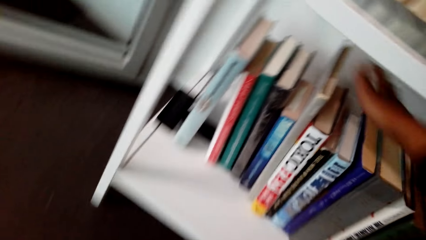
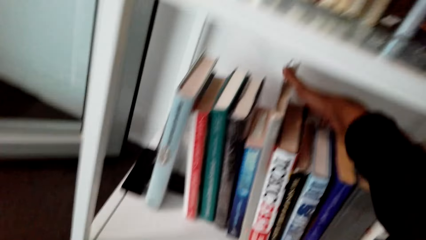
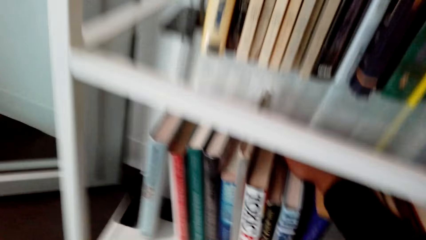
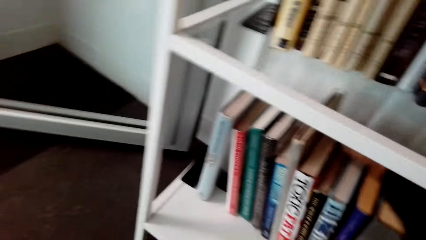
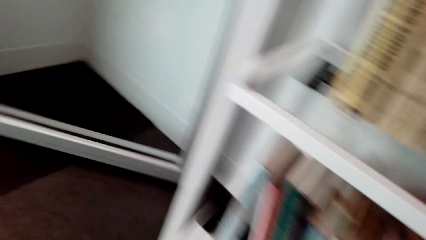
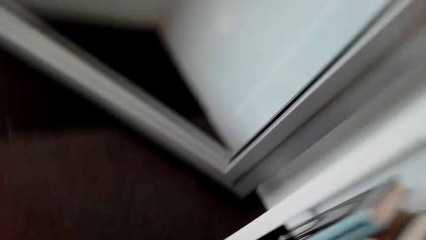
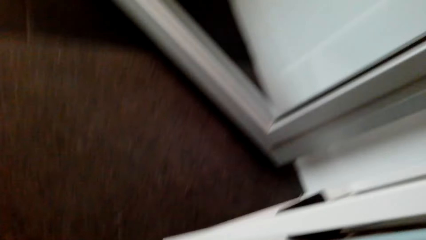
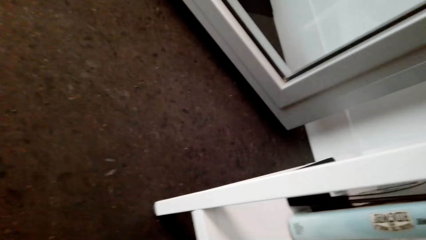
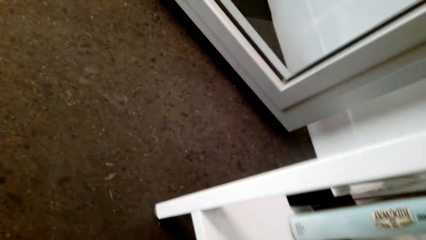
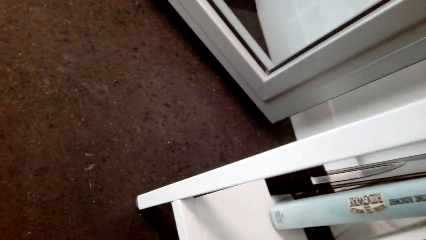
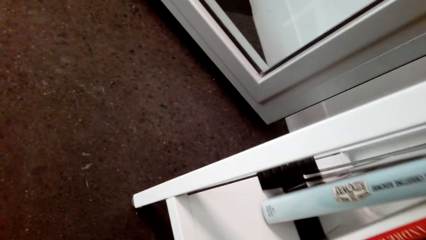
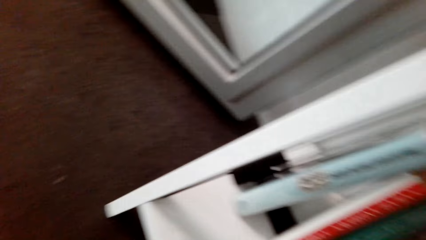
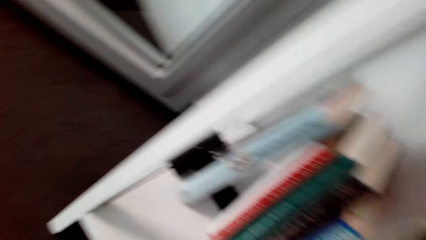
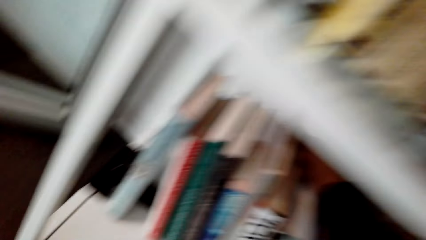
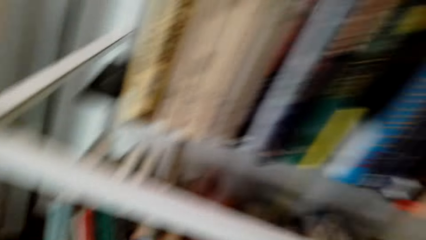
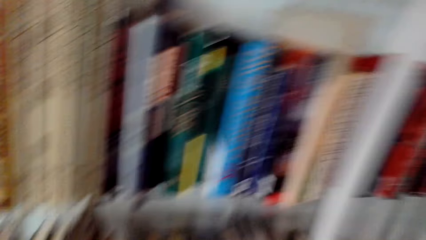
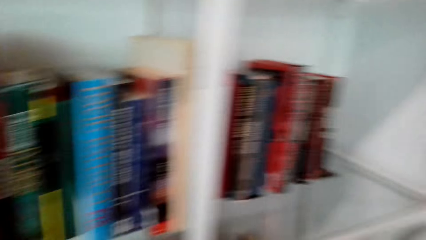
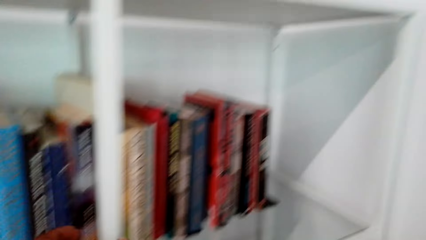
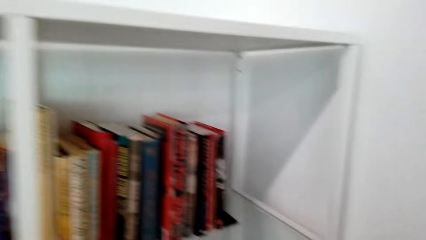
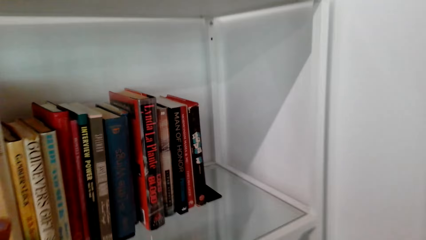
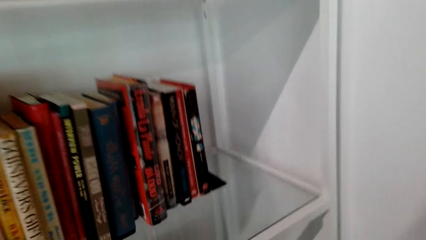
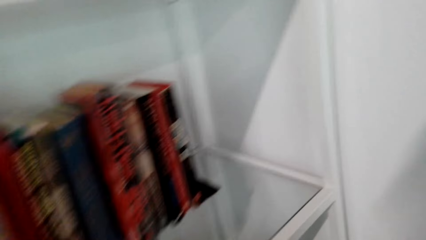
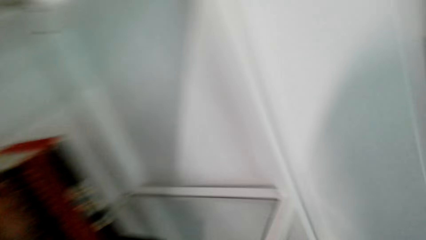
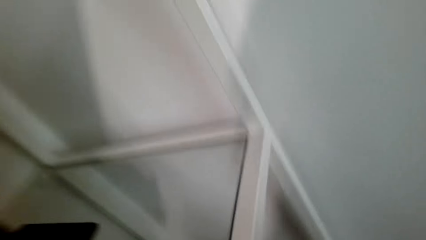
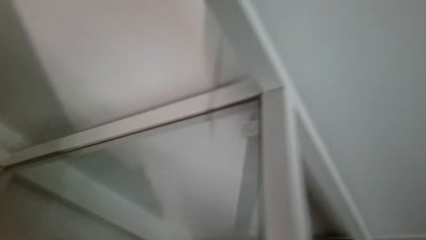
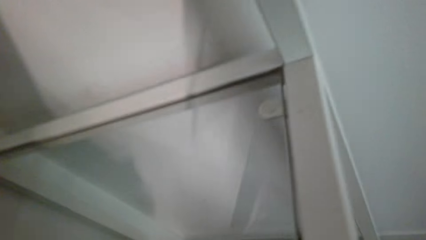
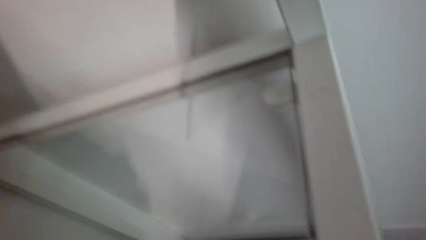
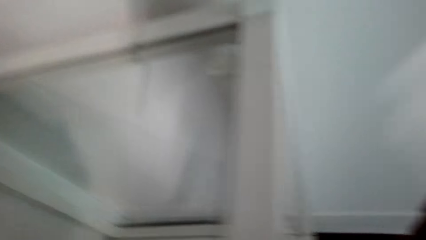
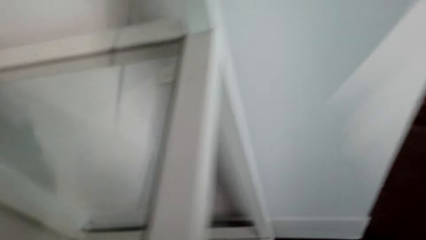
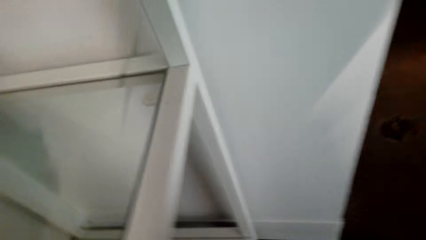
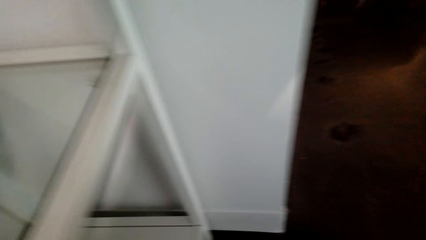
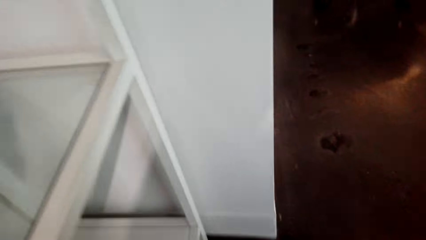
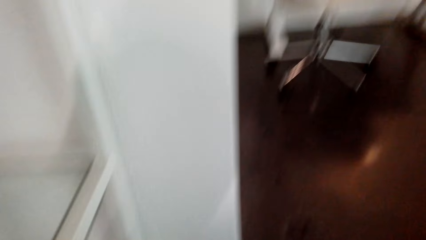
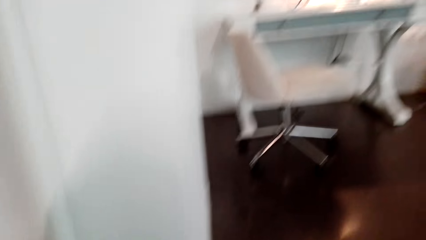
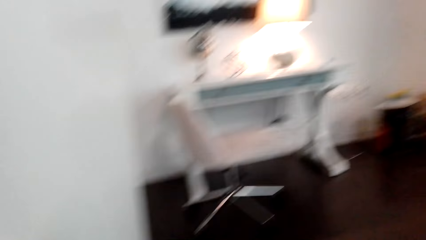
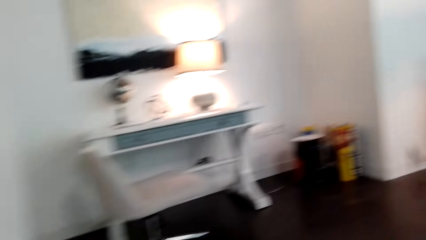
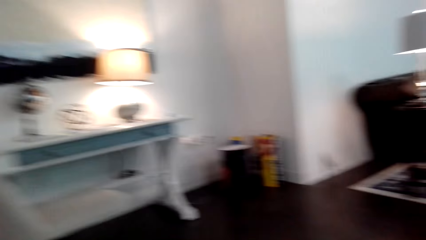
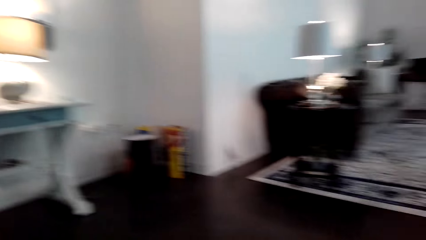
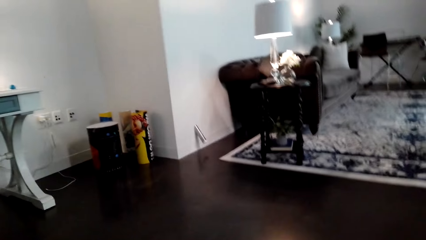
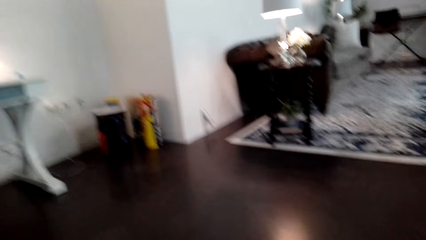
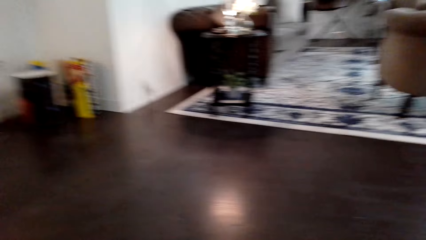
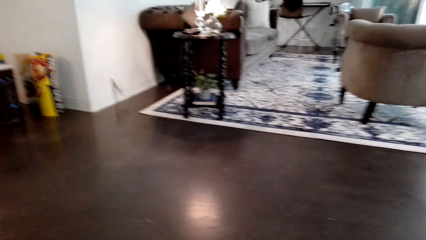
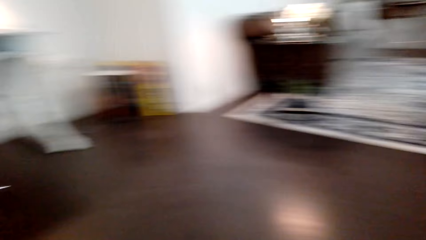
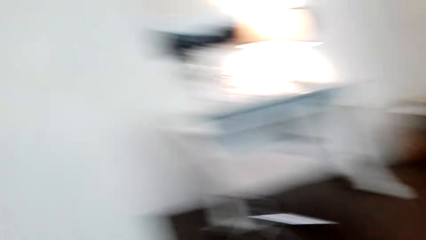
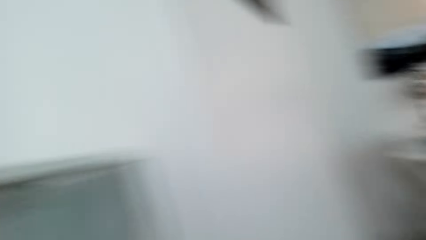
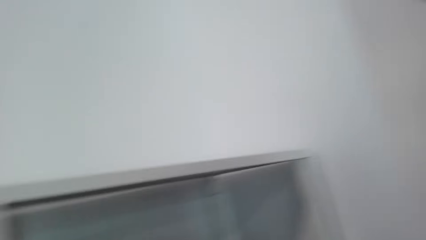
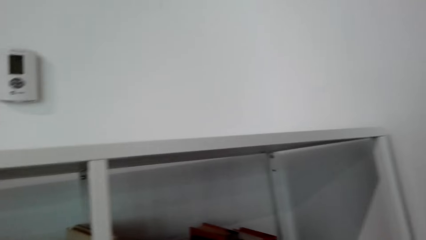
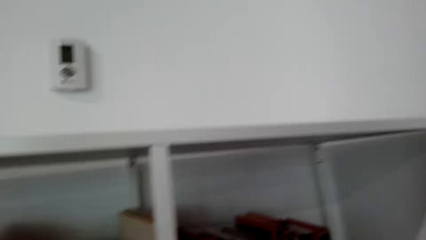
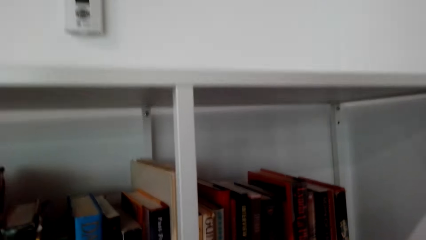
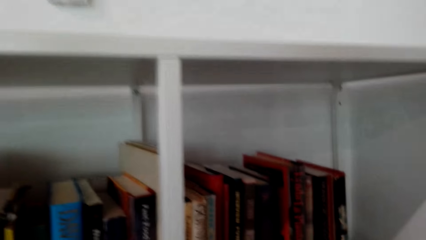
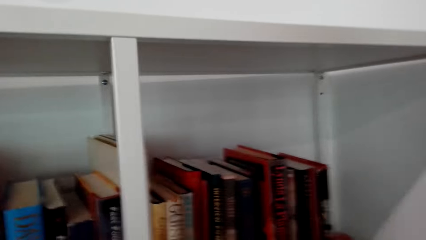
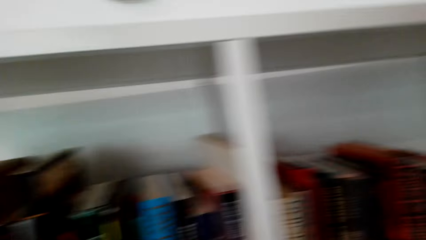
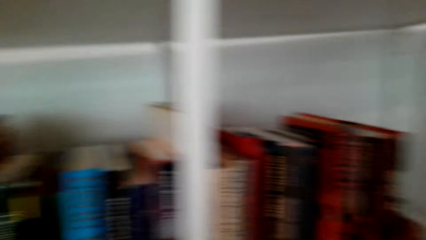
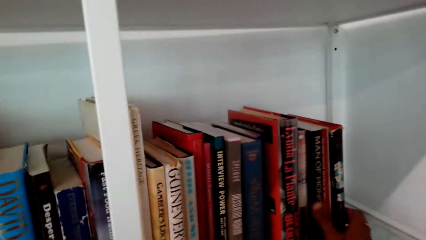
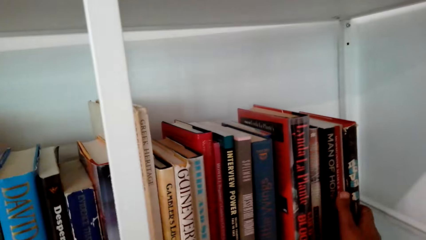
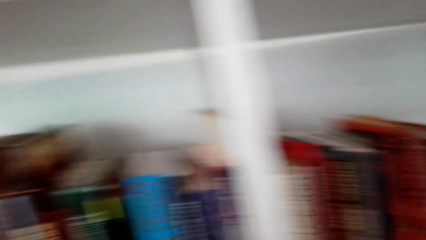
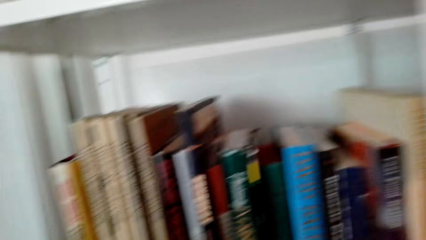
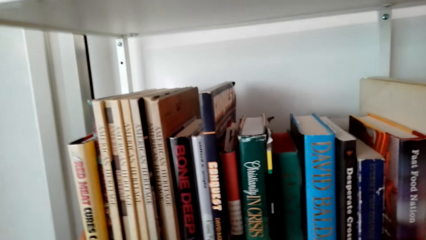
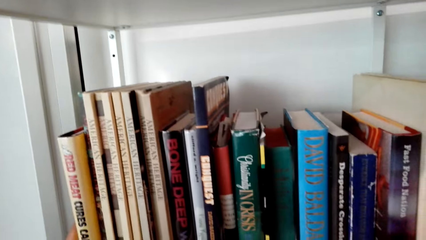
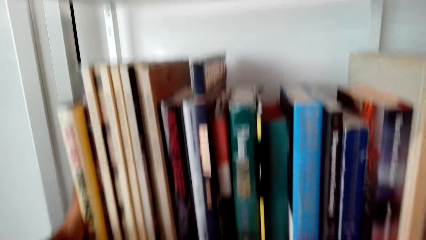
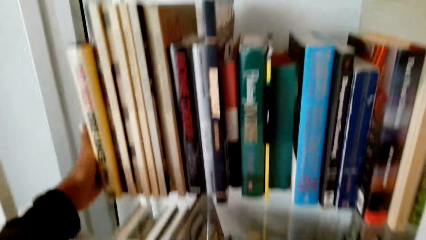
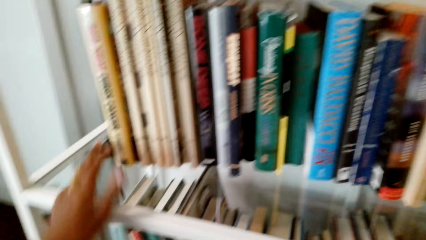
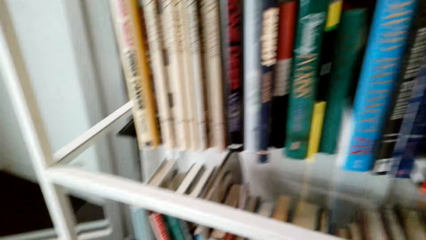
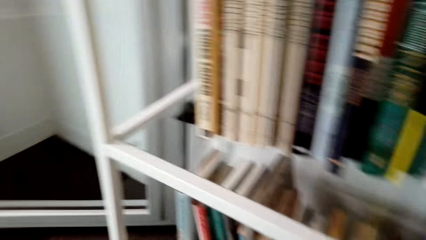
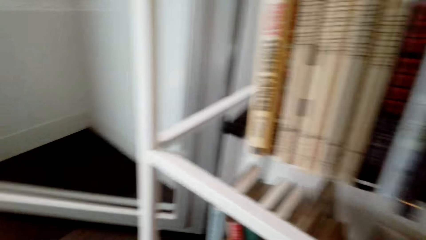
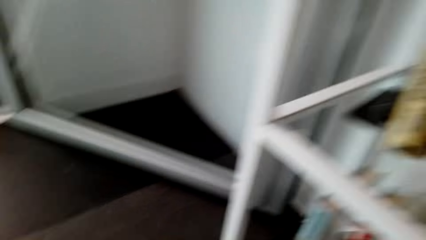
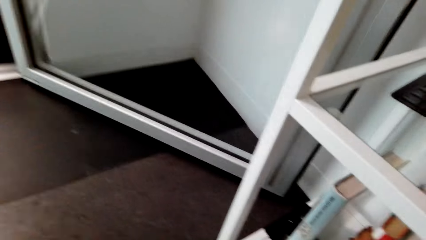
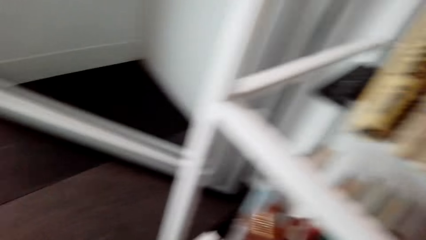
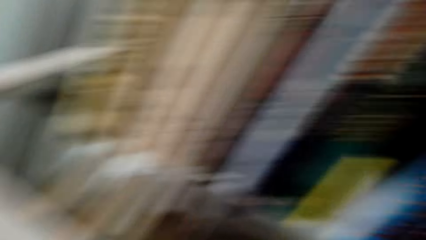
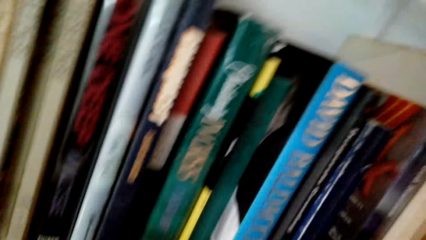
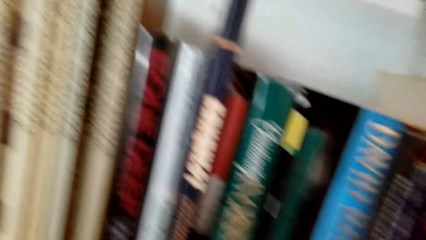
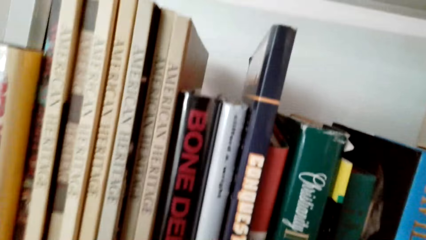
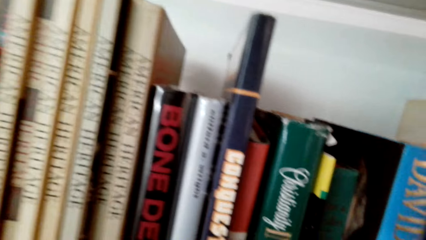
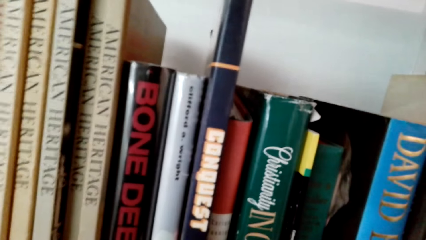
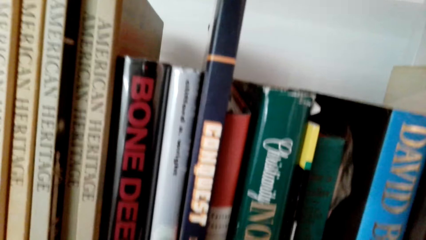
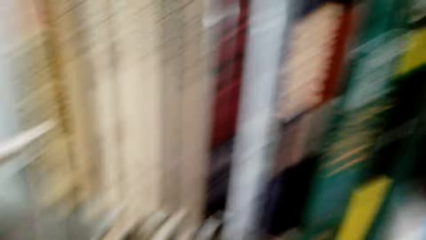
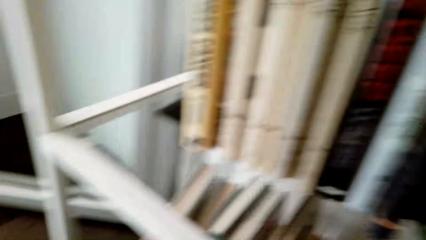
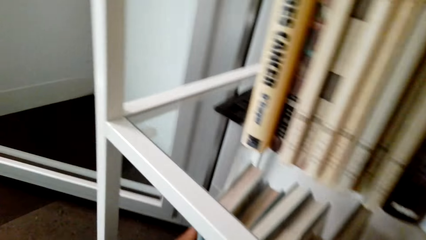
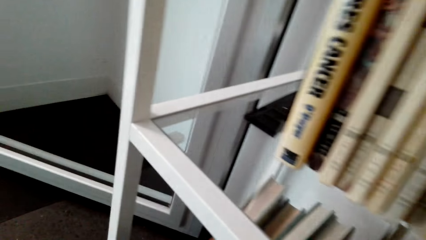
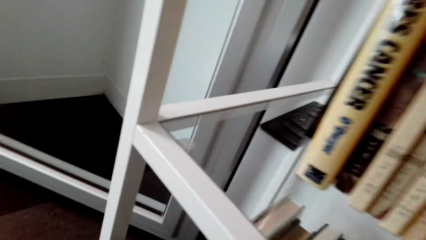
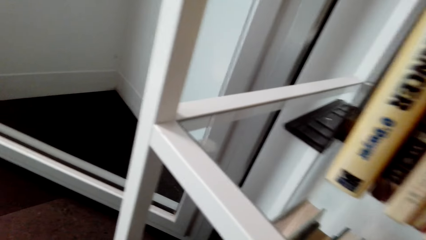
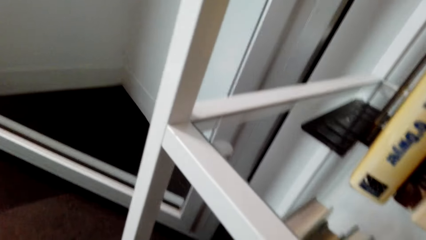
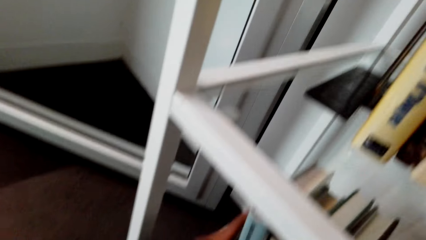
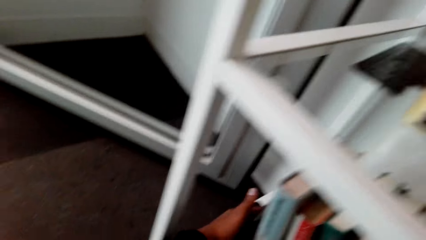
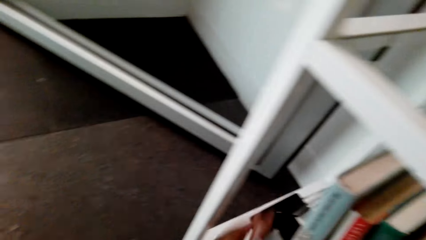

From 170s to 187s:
The camera wearer looks around. They look at the bookshelf.
